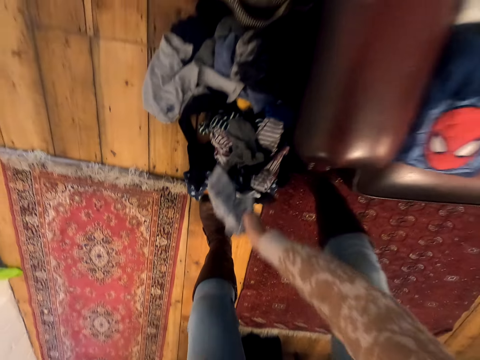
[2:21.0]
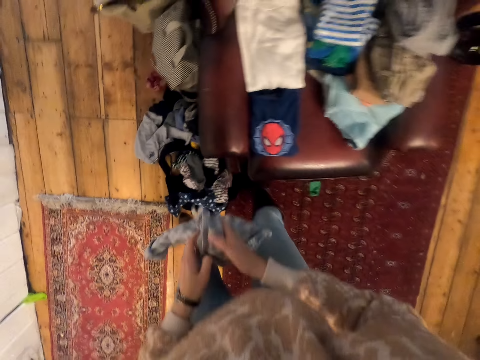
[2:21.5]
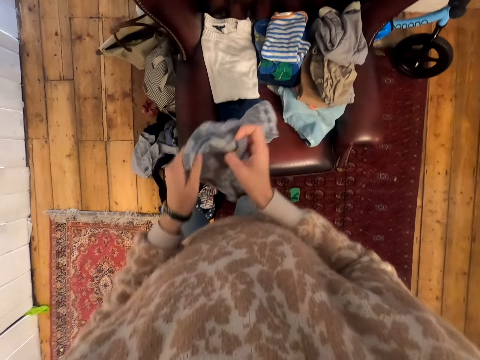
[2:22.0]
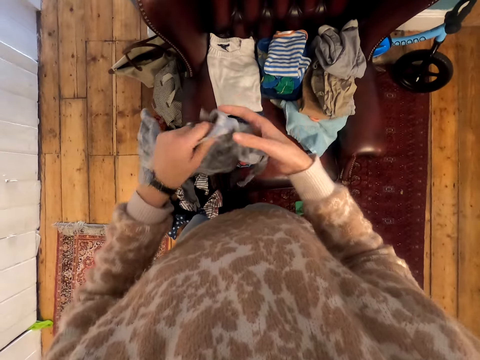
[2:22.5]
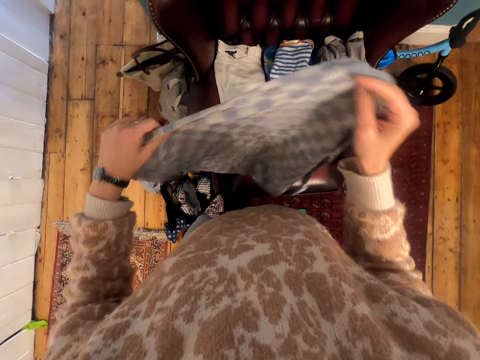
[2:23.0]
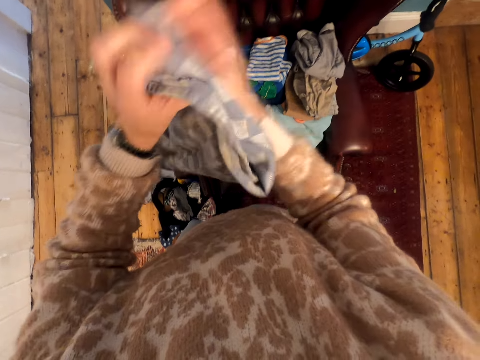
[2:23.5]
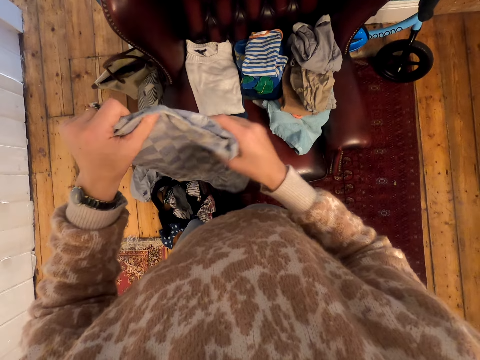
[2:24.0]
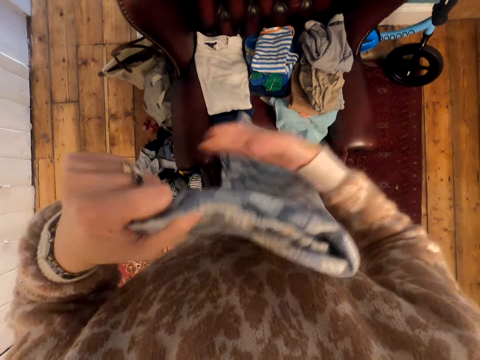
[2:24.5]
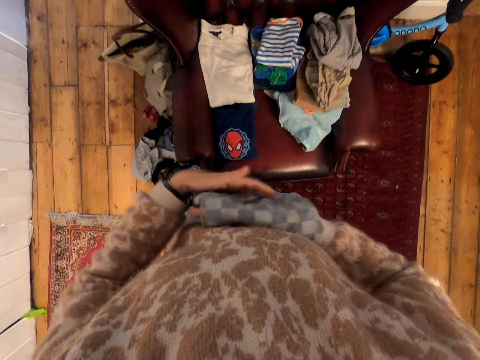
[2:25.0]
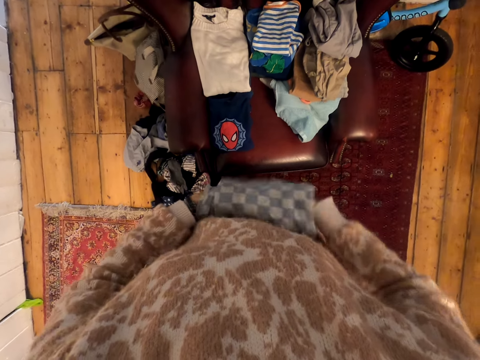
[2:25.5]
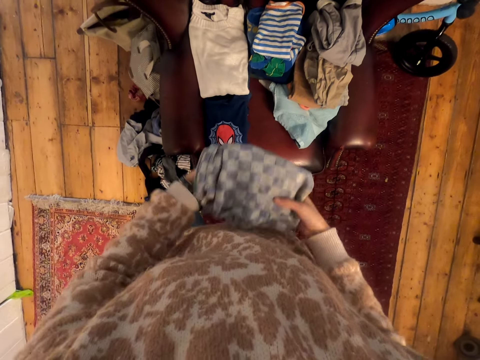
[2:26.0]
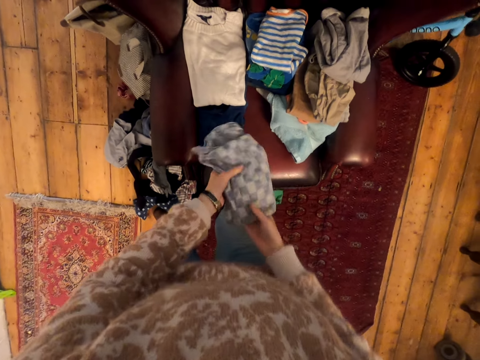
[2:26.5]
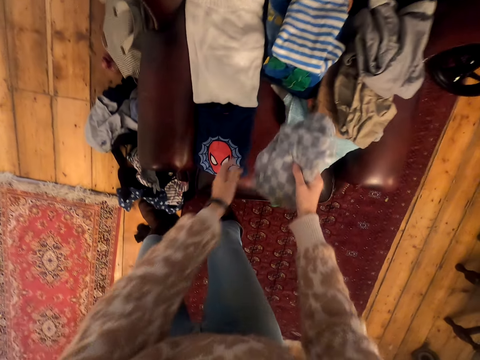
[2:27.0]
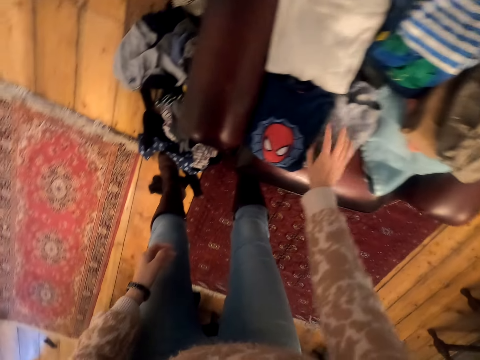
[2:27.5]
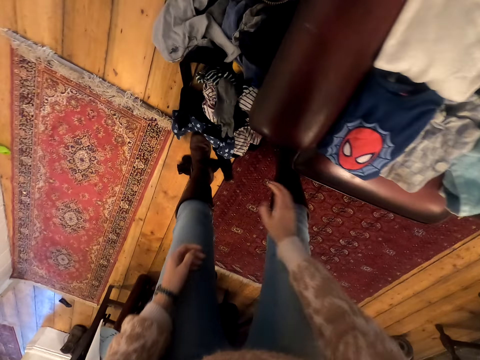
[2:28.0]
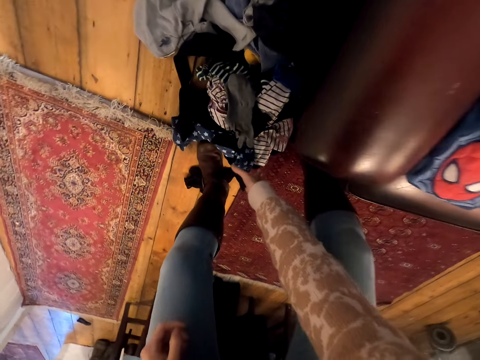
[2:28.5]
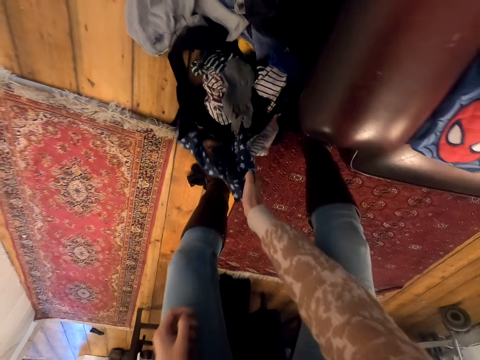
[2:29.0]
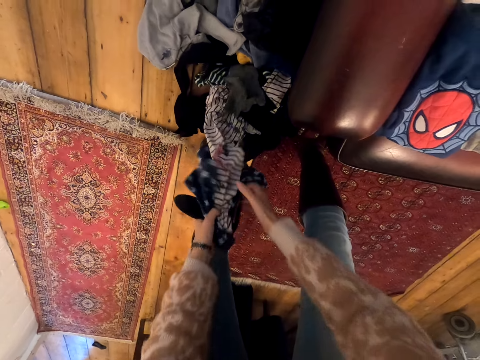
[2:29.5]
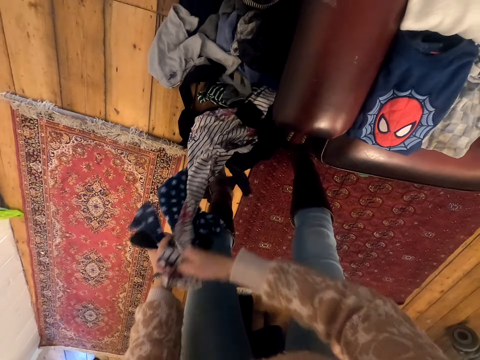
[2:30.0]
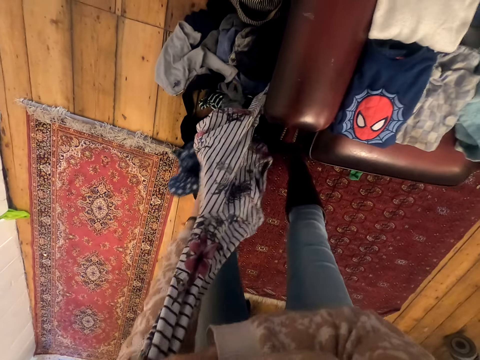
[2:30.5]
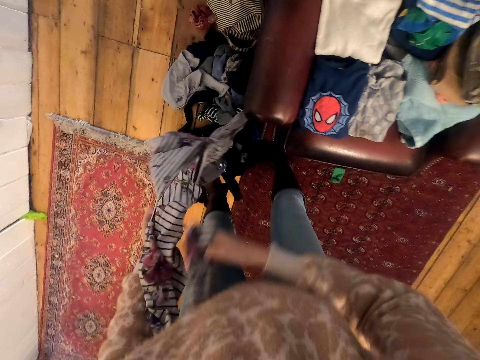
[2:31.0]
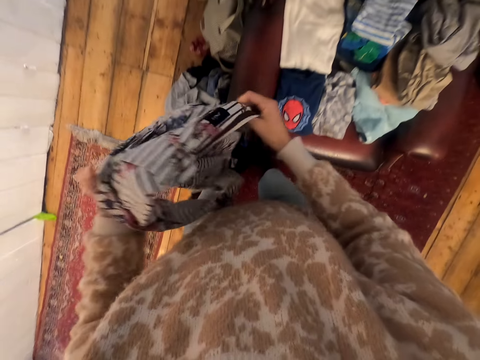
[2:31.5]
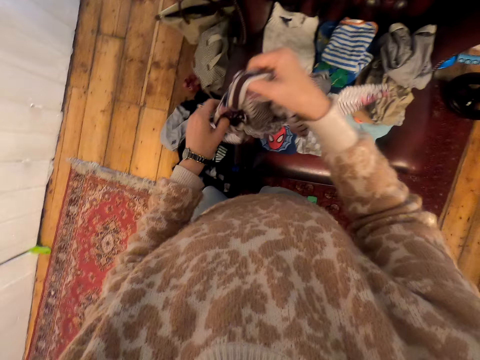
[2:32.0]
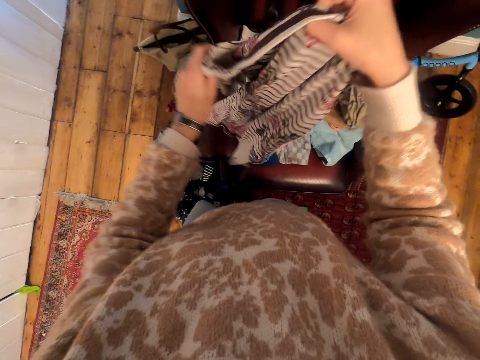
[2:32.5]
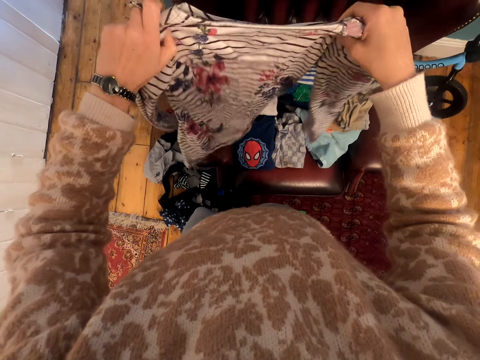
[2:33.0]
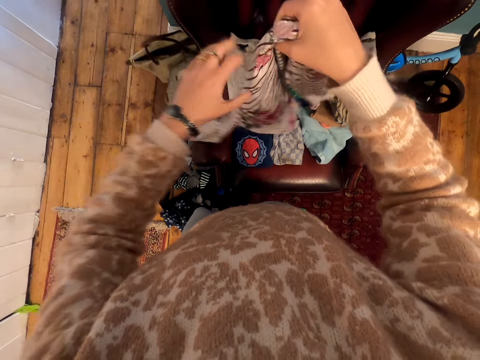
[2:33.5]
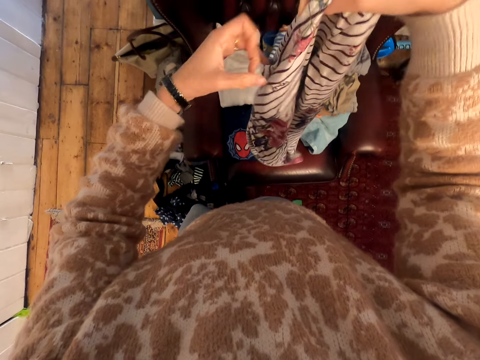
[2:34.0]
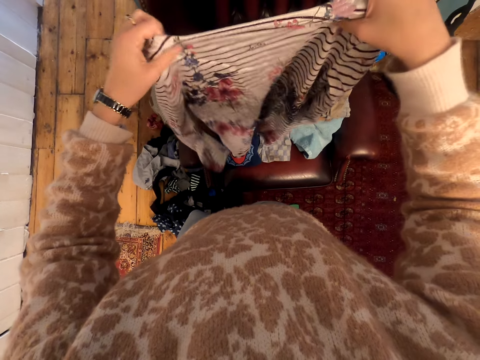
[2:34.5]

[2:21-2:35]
The camera wearer picks a cloth from the floor. They hold the cloth, stretch the cloth and fold the cloth. They put the cloth on the chair. They pick a cloth from the floor. They hold the cloth and stretch the cloth.

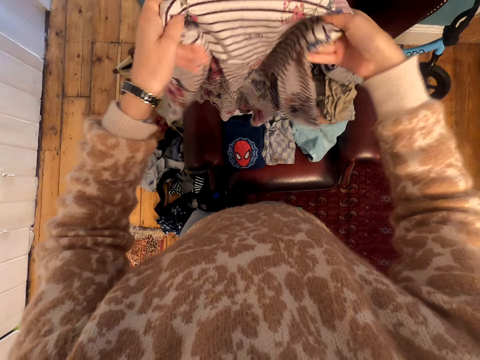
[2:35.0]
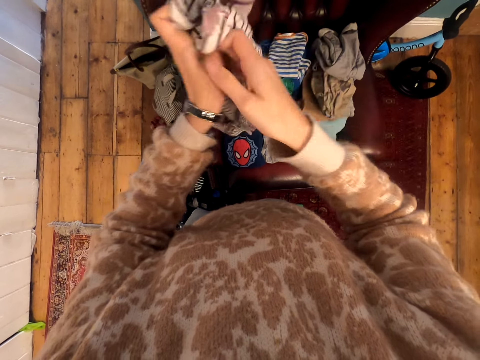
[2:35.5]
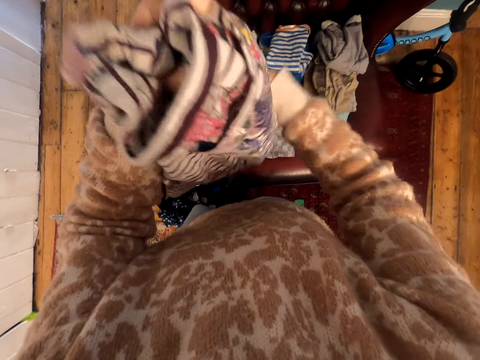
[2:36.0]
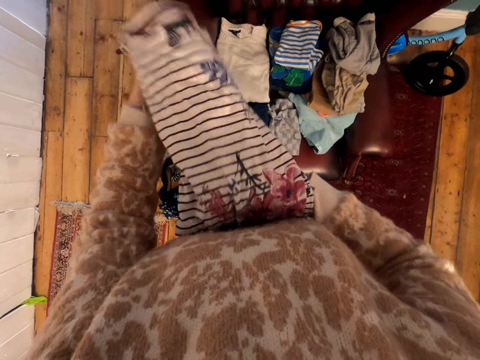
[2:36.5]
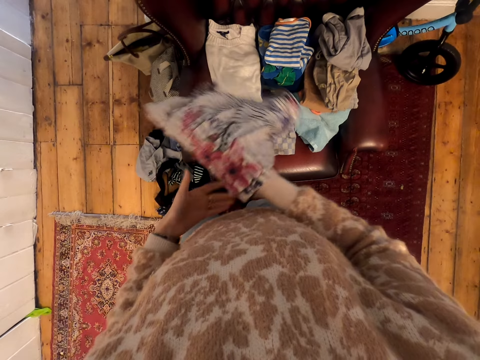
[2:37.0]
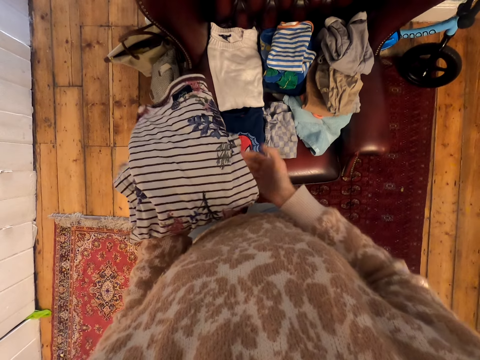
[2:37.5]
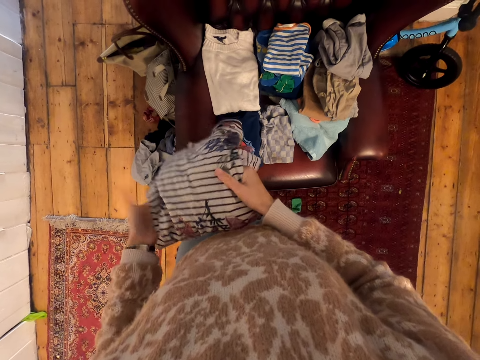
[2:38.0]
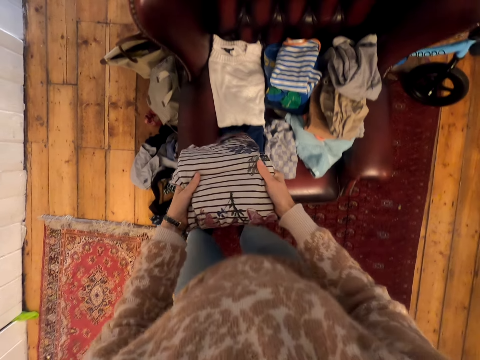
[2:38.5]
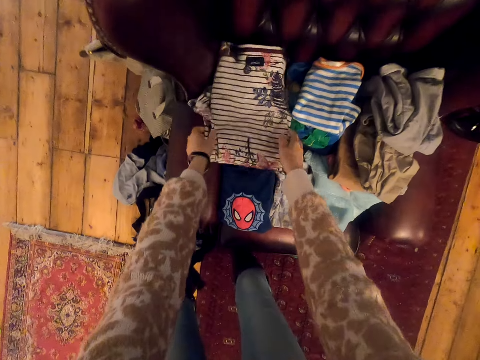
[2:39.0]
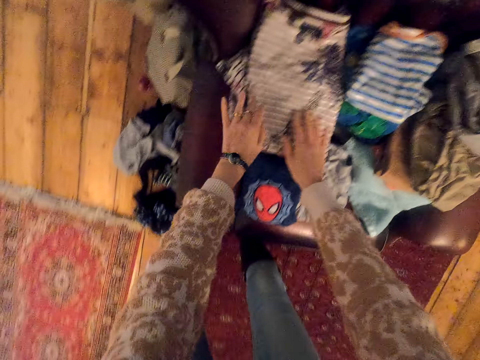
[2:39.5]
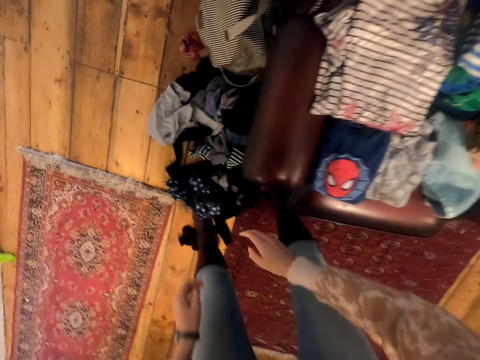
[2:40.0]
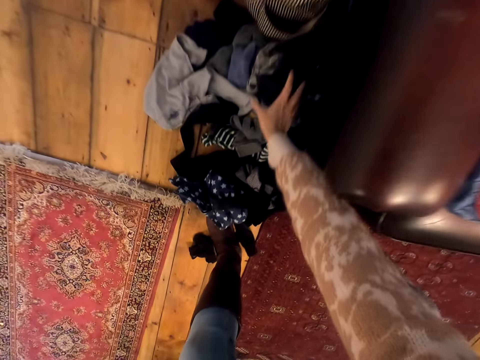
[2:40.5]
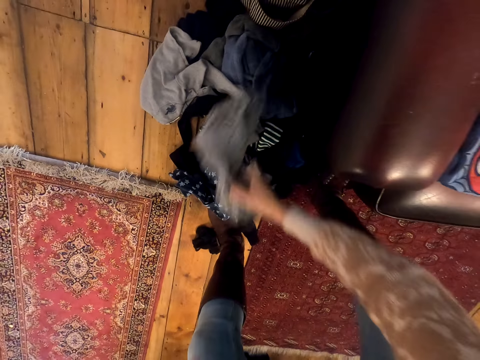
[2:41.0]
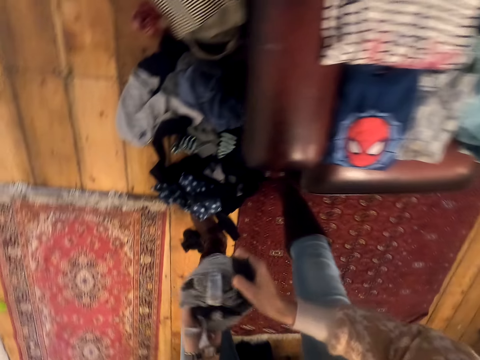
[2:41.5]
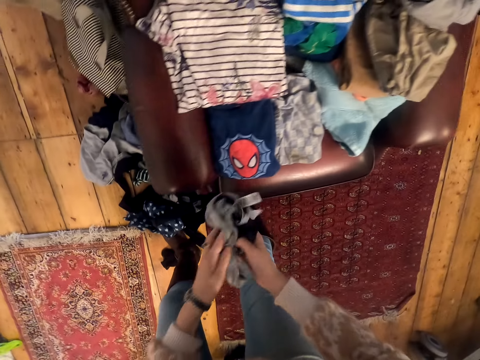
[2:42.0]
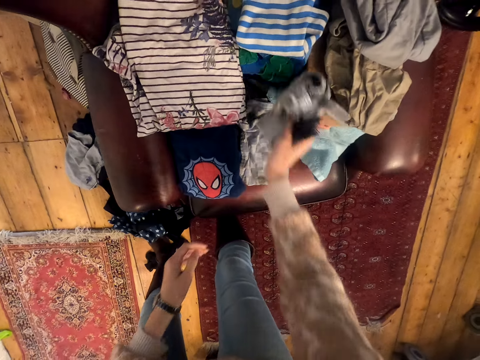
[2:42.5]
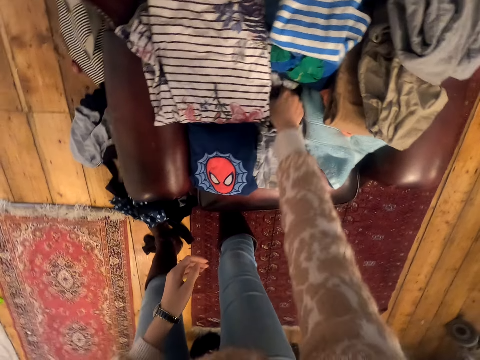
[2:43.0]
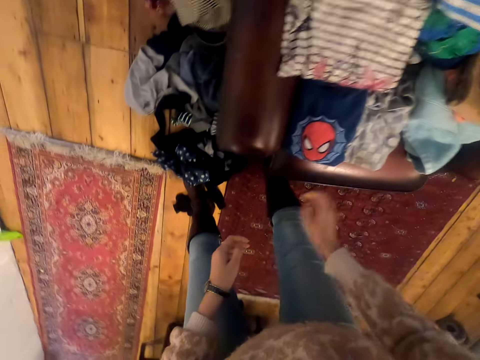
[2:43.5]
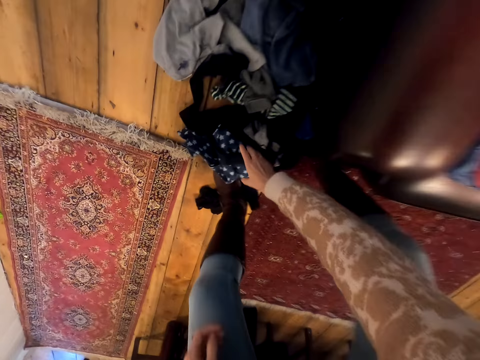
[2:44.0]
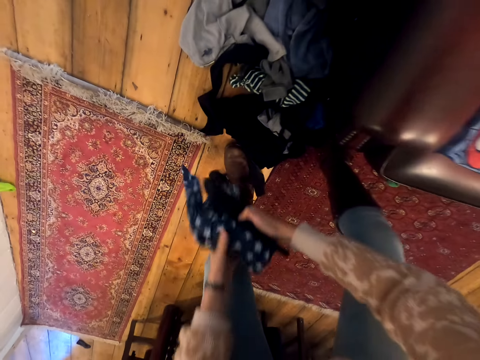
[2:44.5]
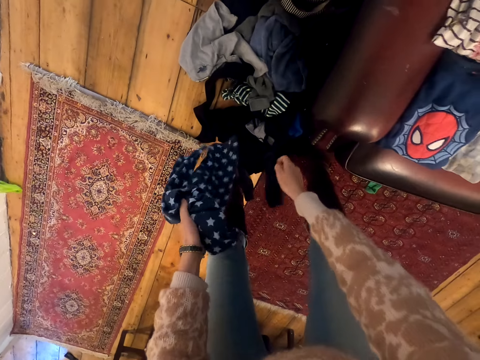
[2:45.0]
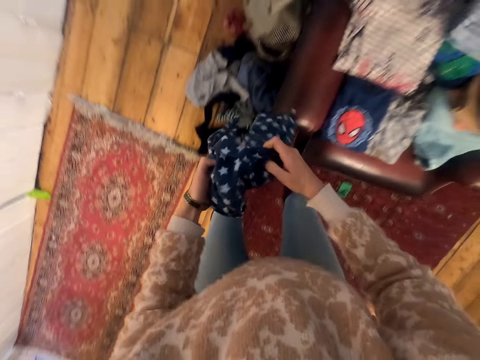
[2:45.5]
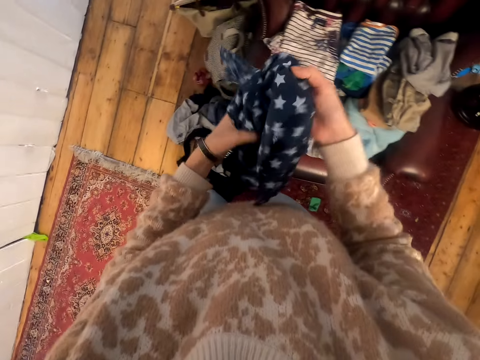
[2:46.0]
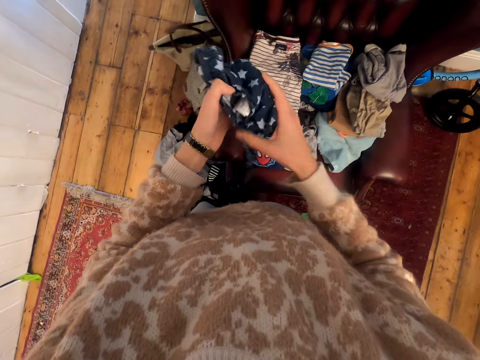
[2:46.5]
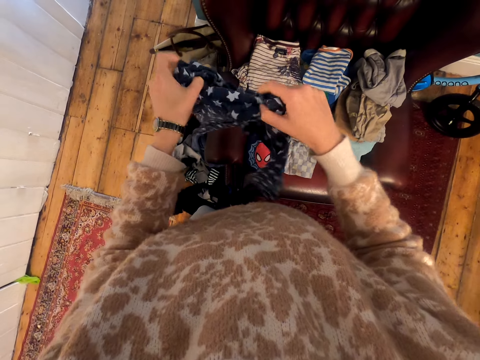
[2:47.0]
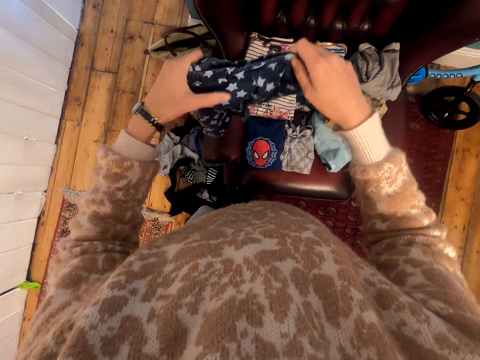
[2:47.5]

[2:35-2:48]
The camera wearer folds the cloth. They put the cloth on the chair. They pick a cloth from the floor. They hold the cloth and fold the cloth. They put the cloth on the chair. They pick a cloth from the floor. They drop a cloth on the floor. They hold the cloth, stretch the cloth and fold the cloth.
